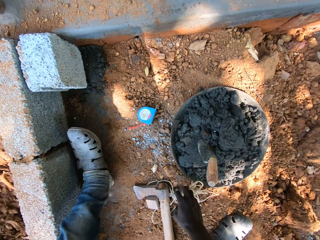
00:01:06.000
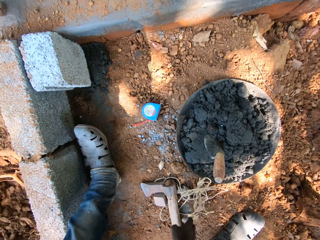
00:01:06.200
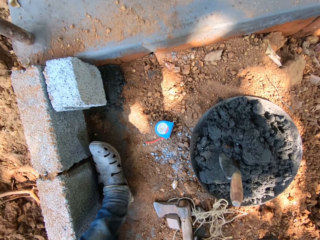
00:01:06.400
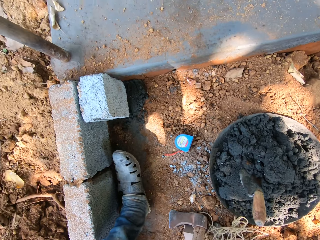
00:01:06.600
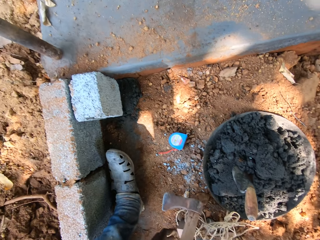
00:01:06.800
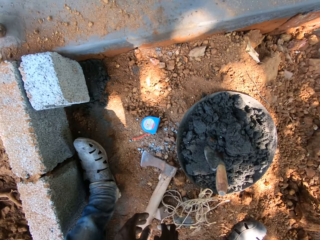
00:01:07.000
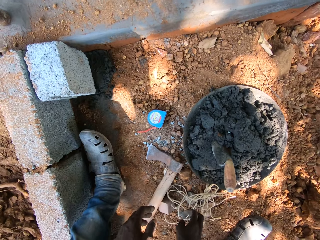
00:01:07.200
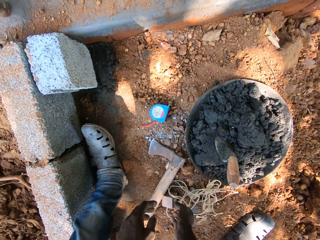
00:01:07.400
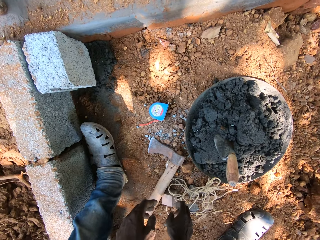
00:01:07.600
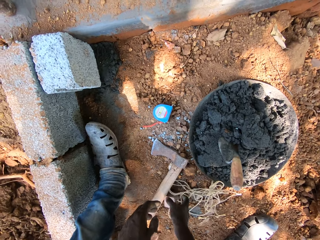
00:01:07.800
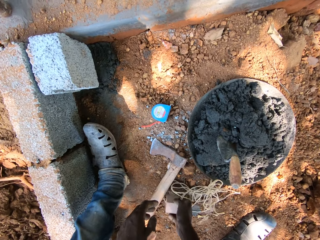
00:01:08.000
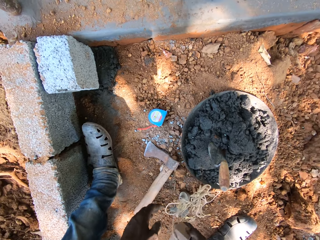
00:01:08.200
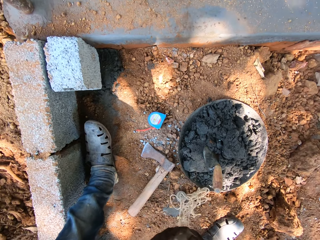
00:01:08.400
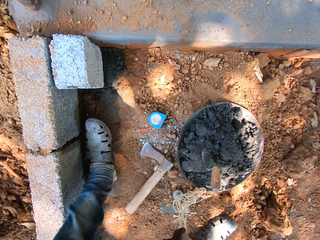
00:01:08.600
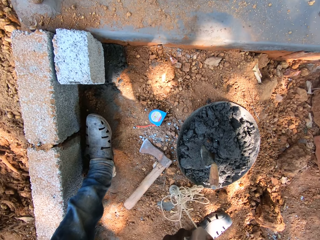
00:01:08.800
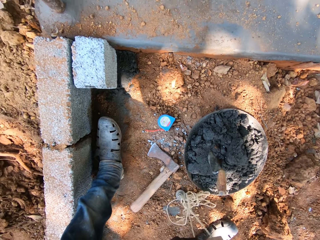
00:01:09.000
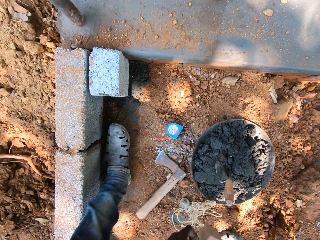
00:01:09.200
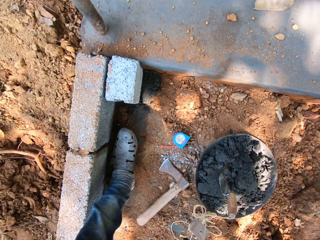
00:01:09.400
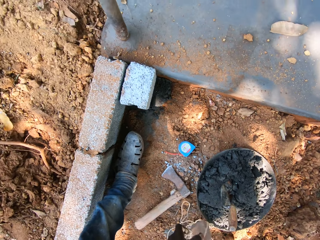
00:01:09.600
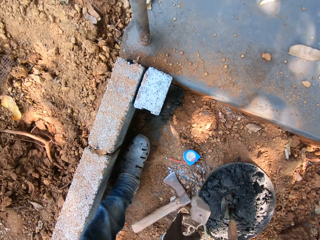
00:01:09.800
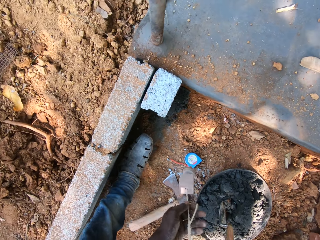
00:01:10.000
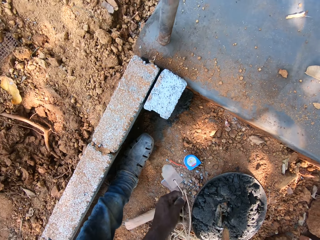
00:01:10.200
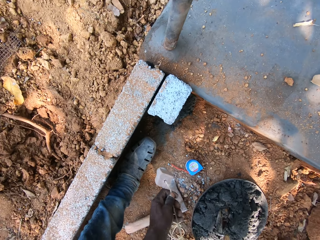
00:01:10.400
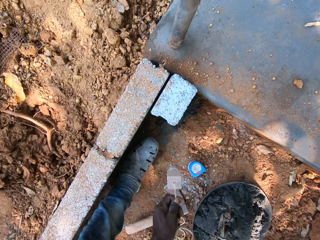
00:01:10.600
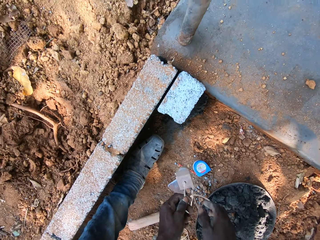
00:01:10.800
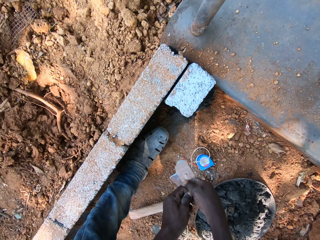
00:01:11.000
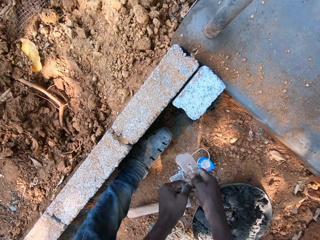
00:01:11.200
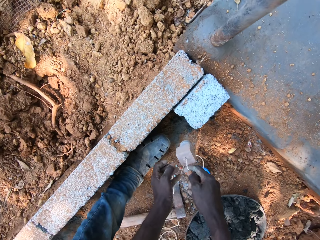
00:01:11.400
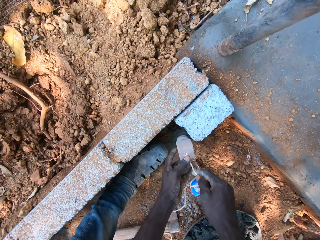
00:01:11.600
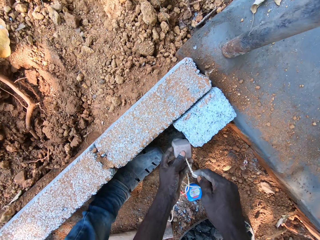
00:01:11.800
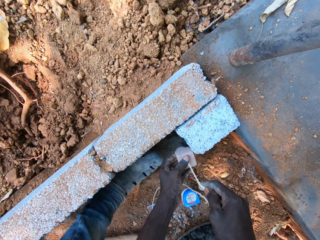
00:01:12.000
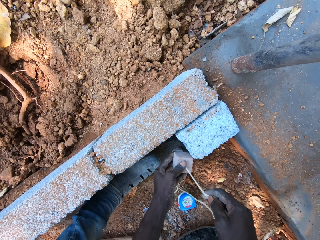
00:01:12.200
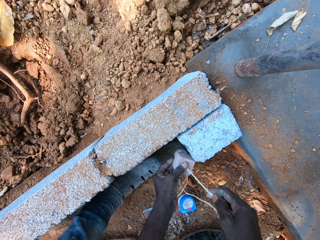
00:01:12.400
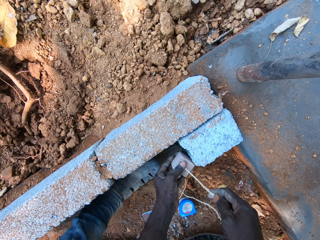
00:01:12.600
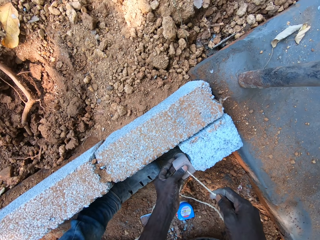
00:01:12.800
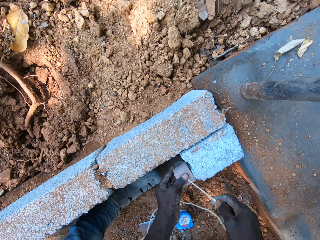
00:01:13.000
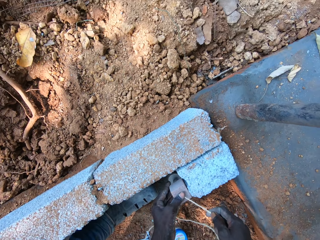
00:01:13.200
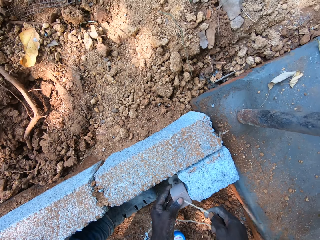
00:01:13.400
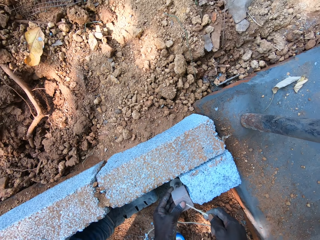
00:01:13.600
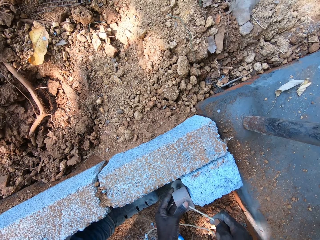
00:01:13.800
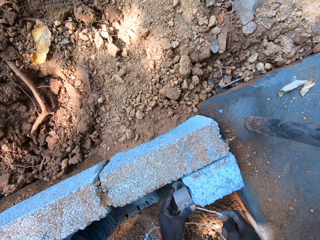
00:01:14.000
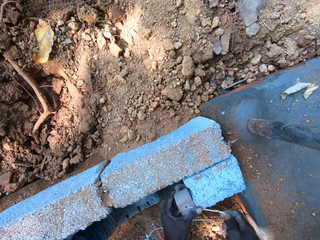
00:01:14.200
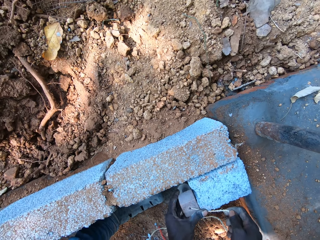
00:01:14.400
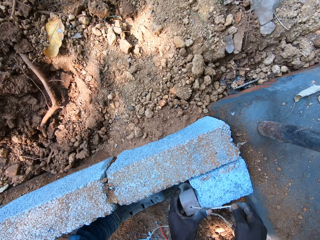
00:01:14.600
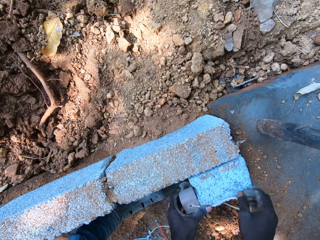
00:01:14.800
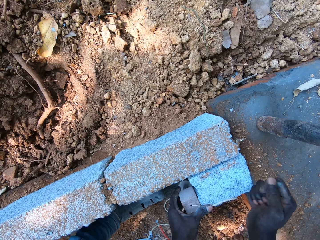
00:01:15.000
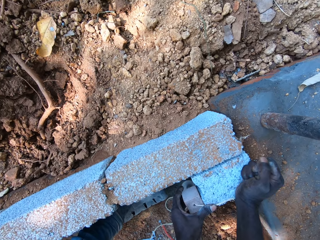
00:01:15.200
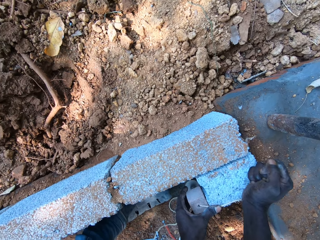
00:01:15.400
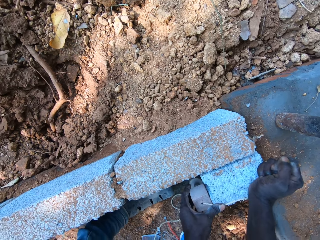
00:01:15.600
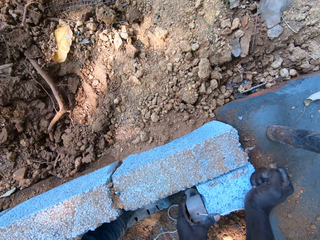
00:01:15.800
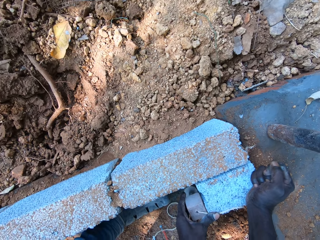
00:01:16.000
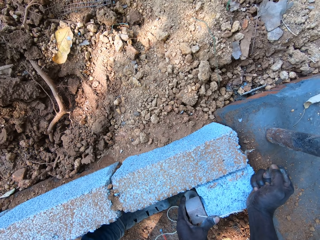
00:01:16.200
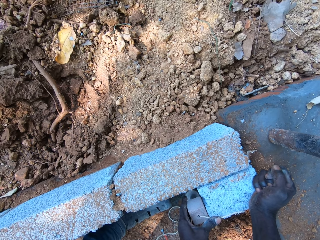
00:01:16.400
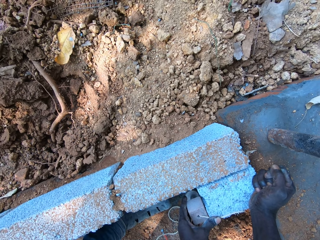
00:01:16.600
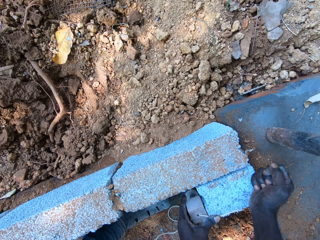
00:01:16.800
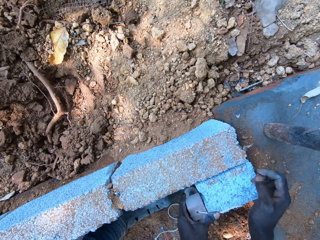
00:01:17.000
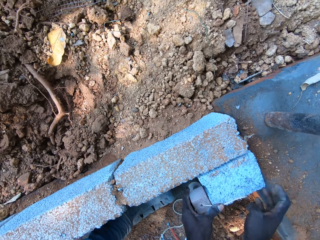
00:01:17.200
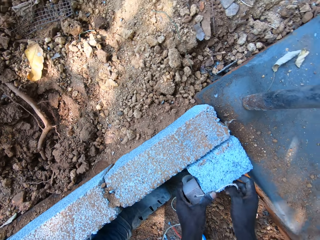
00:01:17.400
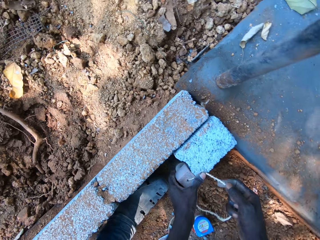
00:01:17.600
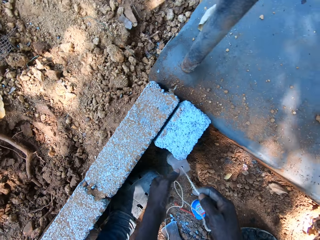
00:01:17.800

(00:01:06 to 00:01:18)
The camera wearer picks an axe and puts the axe on the ground. He picks a plumb bob from the ground with both hands. He places the plumb bob on the brick with both hands. He measures the blocks with the plumb bob. He hits the brick with his right hand.

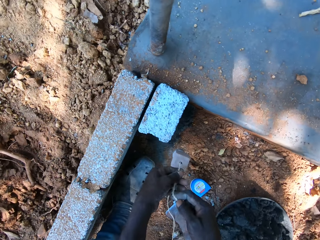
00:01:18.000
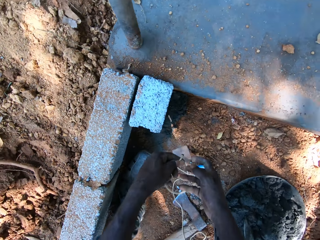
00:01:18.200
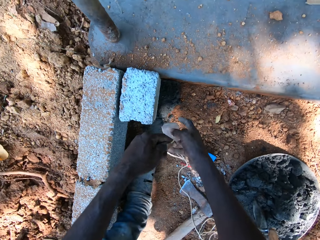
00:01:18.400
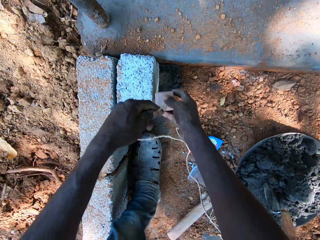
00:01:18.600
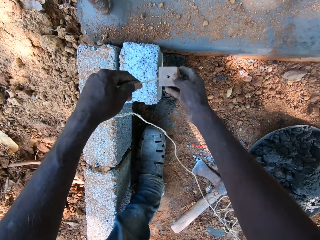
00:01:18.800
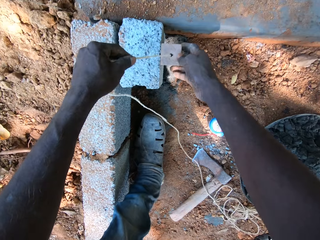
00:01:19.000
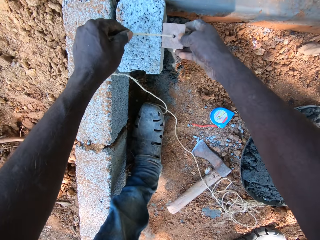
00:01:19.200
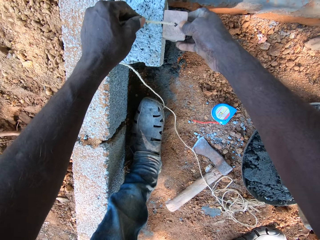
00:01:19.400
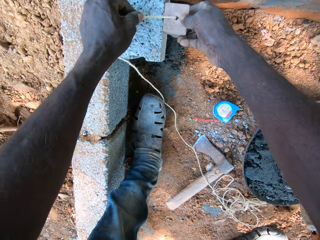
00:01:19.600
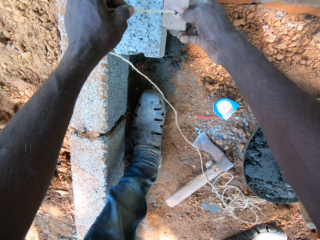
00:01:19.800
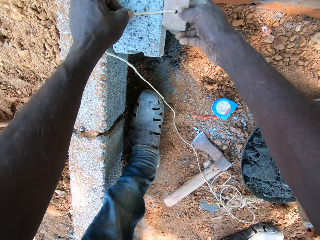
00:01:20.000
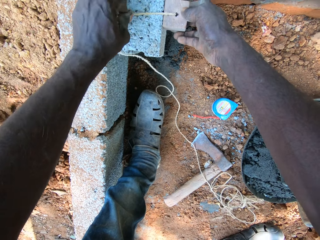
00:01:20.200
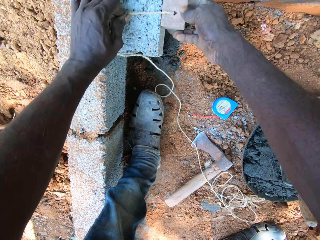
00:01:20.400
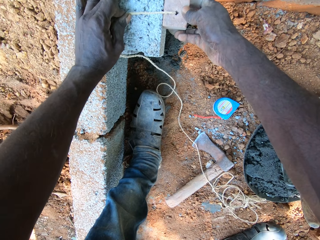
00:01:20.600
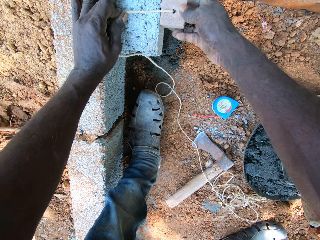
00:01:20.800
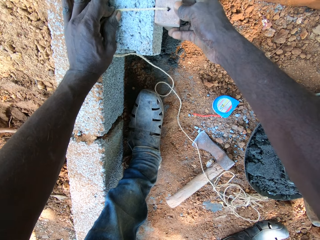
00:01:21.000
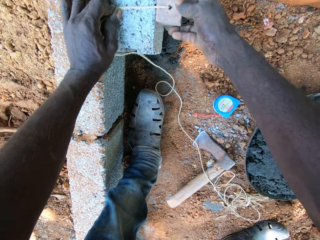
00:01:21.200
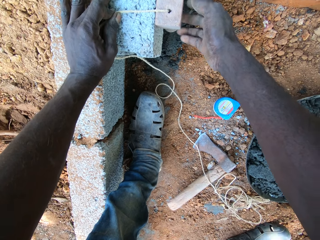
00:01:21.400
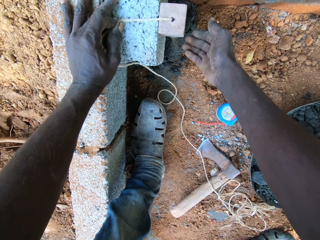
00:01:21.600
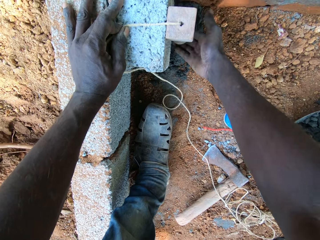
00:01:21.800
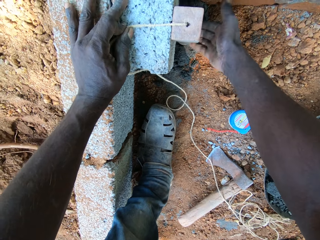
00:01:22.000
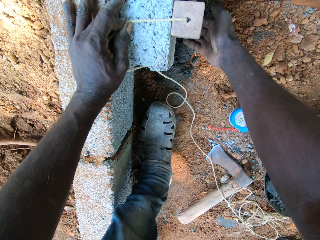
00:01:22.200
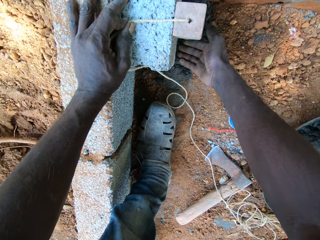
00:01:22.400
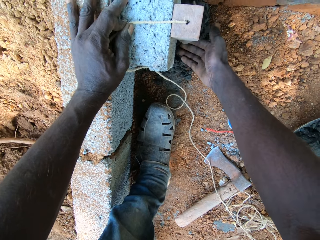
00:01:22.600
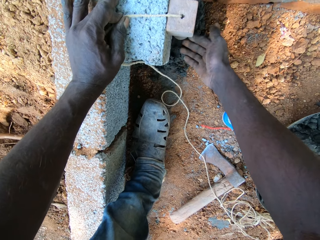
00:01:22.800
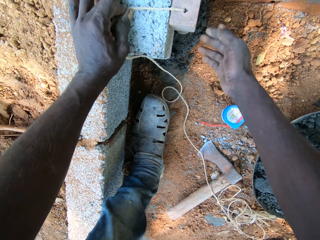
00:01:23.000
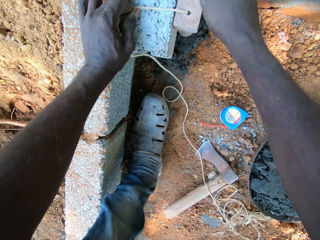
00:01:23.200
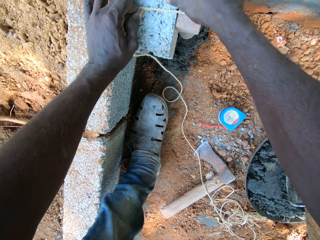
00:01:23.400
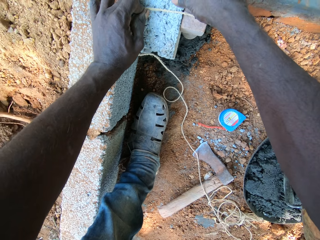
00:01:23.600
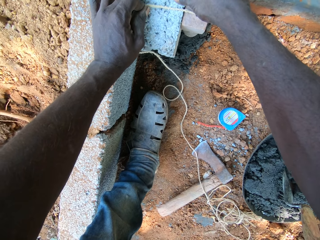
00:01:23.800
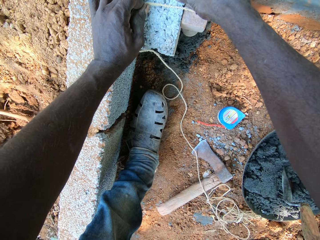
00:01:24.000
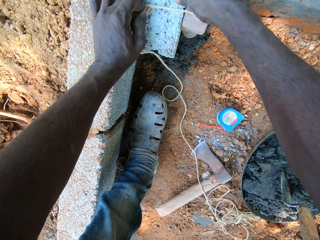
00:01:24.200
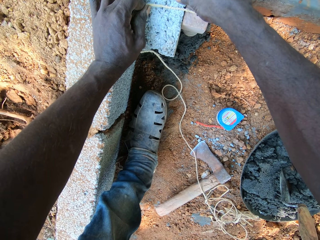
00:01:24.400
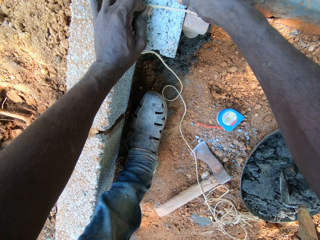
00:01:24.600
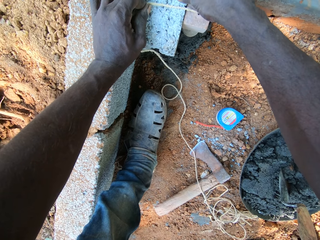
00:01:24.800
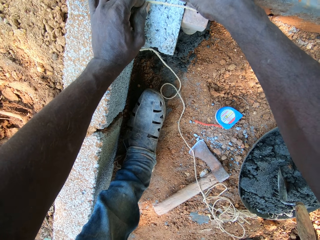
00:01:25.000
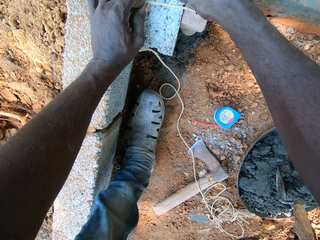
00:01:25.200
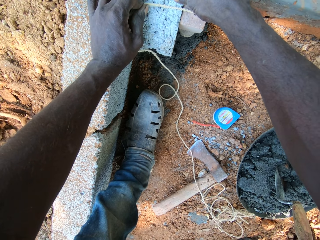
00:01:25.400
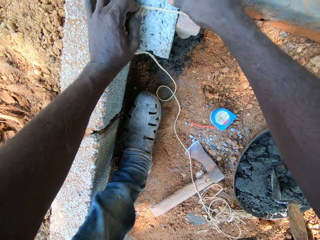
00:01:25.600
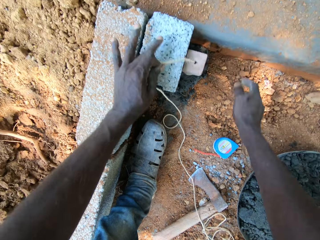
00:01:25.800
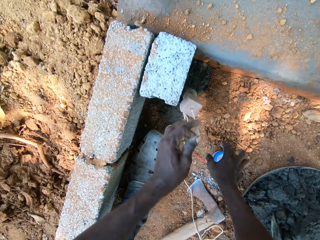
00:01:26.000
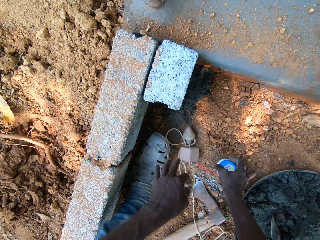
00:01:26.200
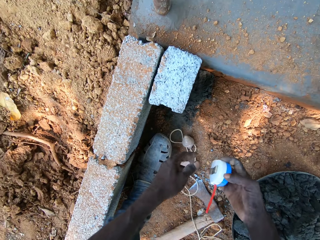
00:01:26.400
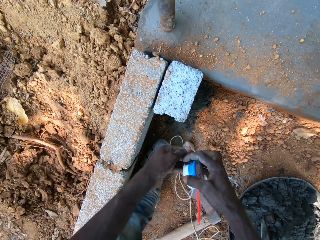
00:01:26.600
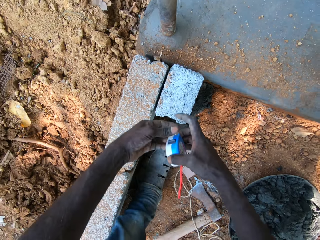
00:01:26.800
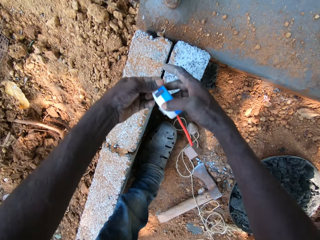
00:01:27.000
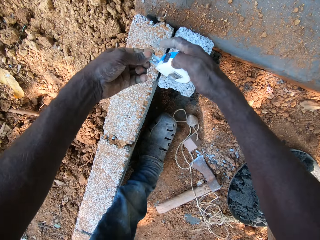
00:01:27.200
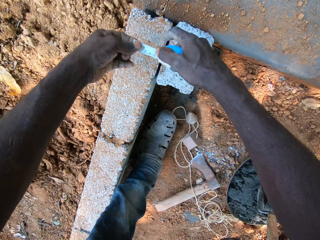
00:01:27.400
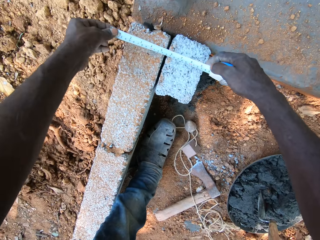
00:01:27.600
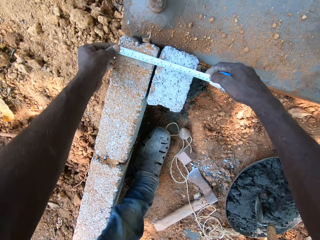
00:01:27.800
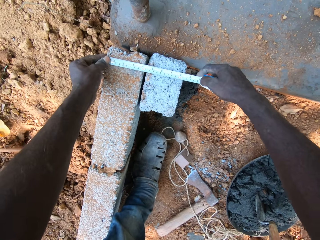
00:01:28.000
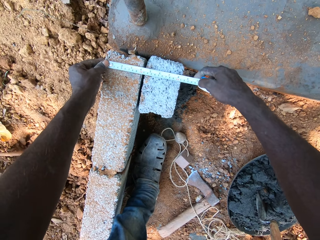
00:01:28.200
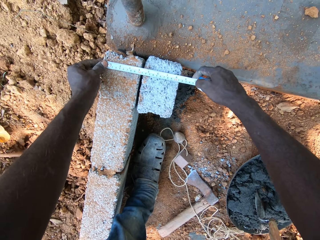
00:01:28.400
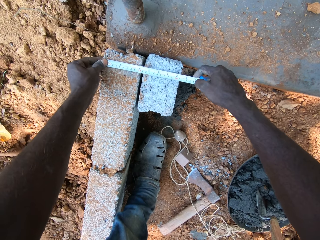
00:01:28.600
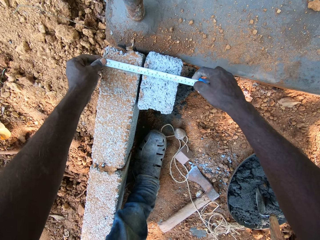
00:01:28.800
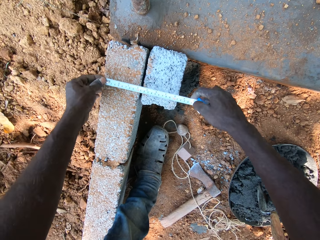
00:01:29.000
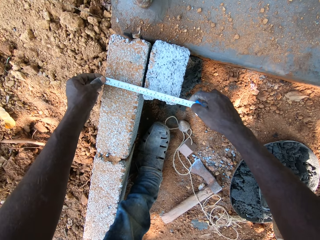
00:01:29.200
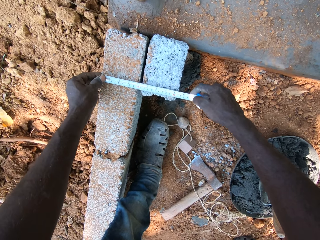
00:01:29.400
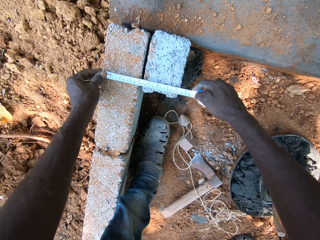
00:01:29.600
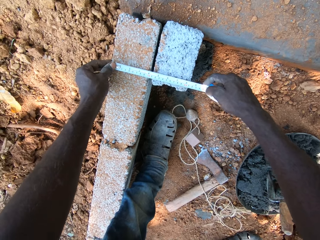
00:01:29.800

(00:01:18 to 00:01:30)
The camera wearer measures the blocks with a plumb bob. He places the plumb bob on the brick with both hands. He drops the plumb bob in his left hand on the ground. He picks the measuring tape from the ground with his right hand. He holds the tape measure. He draws out the measuring tape in his left hand with his right hand. He measures the brick with the measuring tape in his hands.
